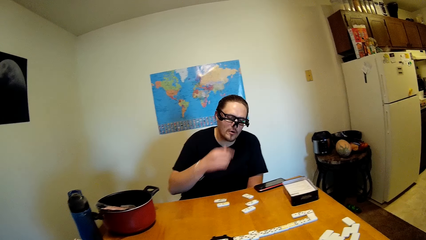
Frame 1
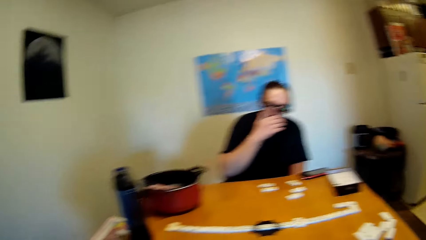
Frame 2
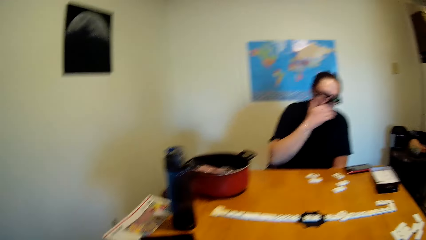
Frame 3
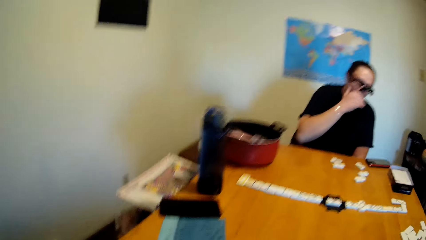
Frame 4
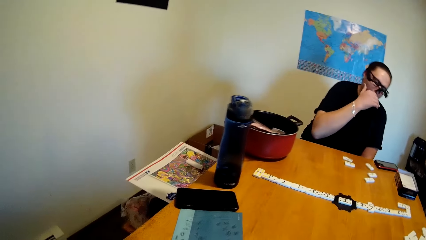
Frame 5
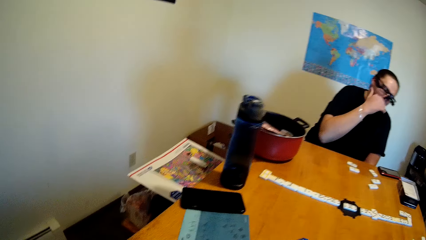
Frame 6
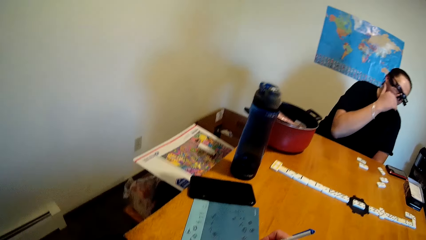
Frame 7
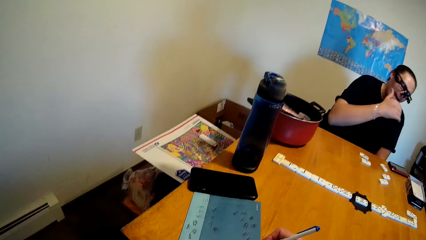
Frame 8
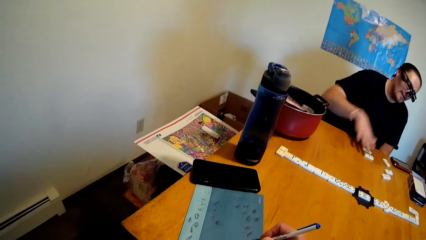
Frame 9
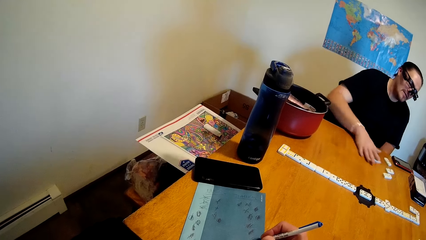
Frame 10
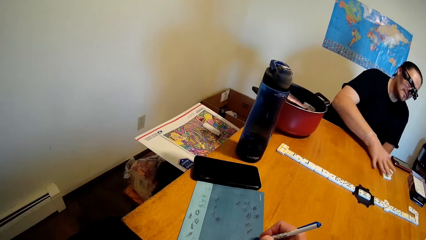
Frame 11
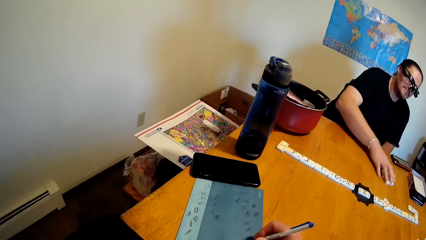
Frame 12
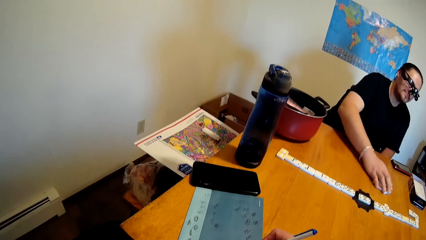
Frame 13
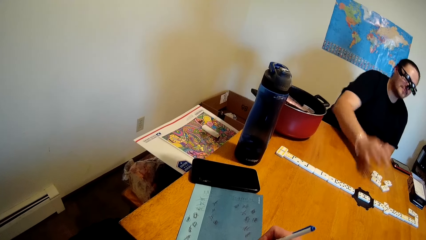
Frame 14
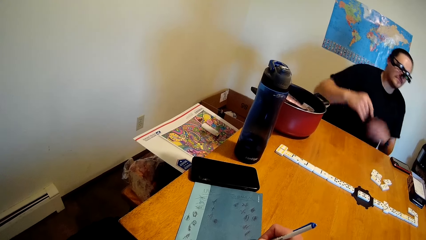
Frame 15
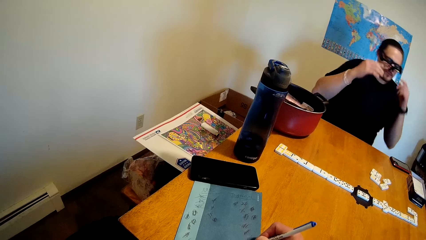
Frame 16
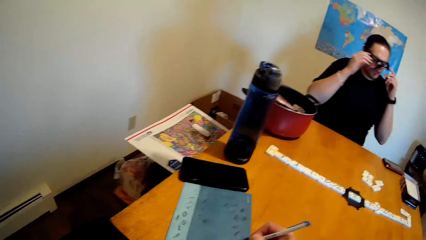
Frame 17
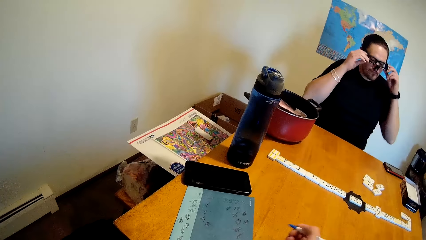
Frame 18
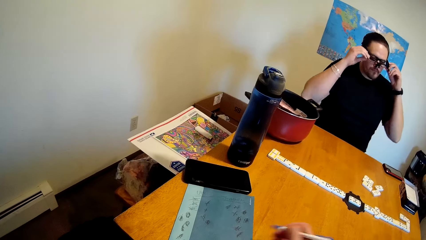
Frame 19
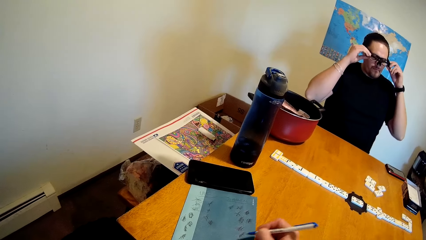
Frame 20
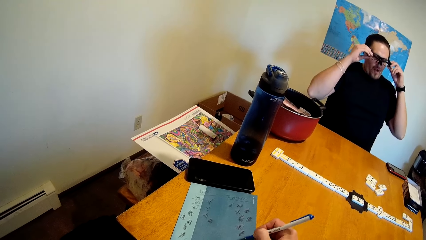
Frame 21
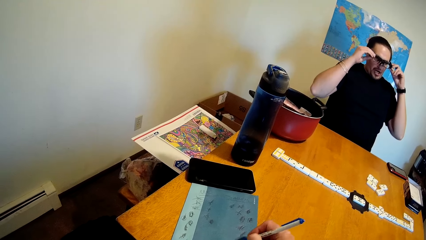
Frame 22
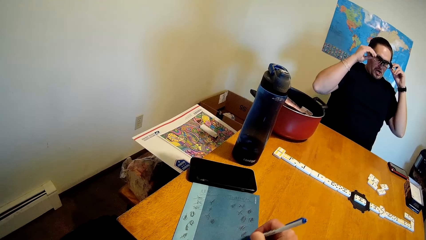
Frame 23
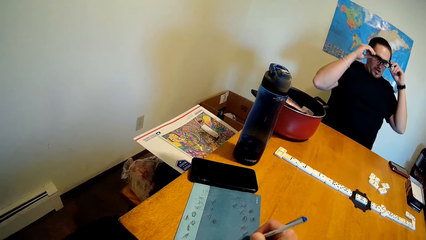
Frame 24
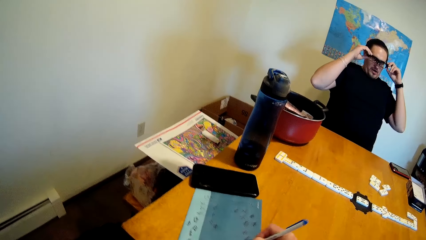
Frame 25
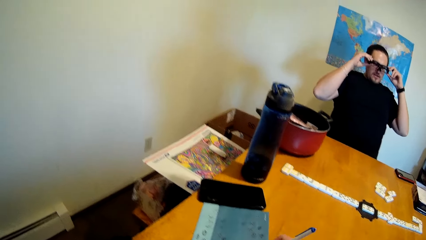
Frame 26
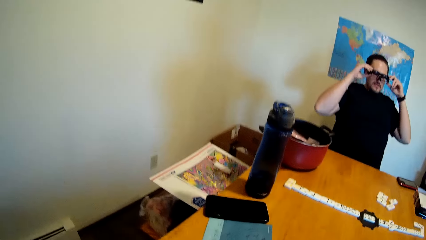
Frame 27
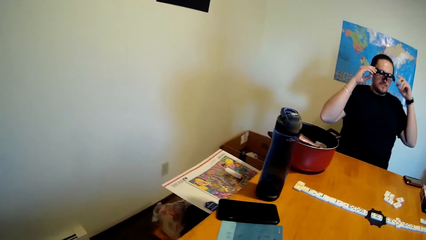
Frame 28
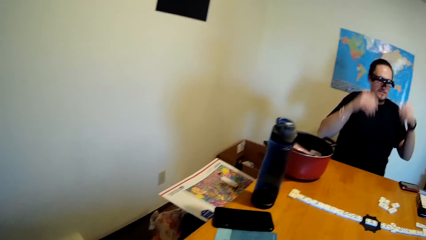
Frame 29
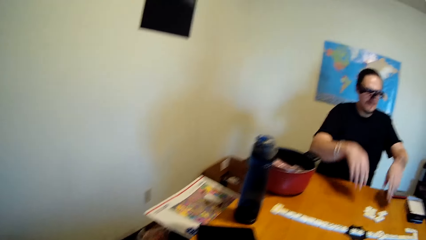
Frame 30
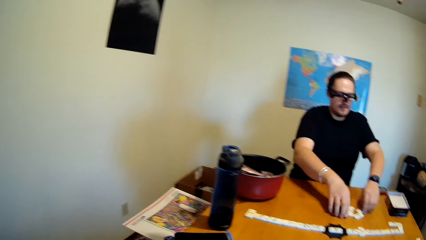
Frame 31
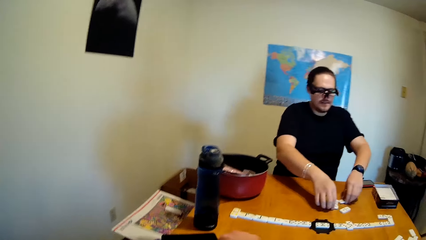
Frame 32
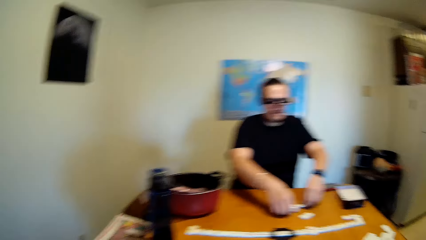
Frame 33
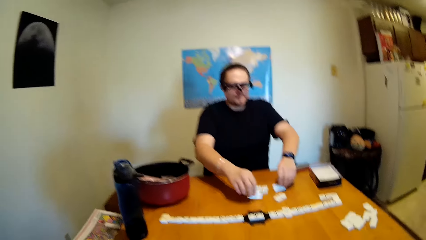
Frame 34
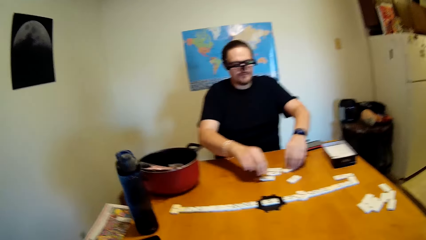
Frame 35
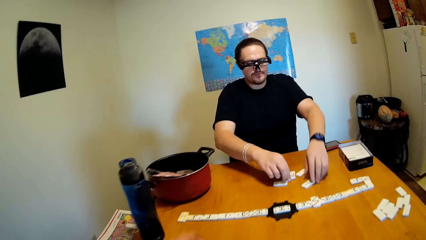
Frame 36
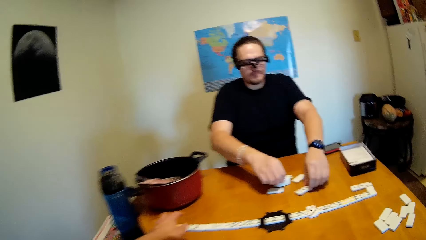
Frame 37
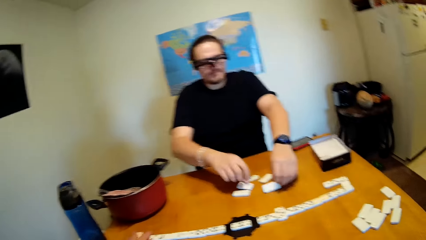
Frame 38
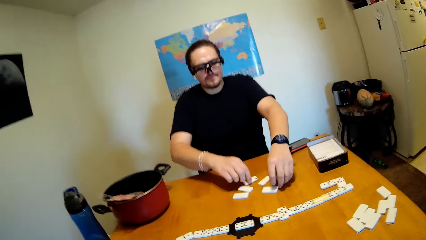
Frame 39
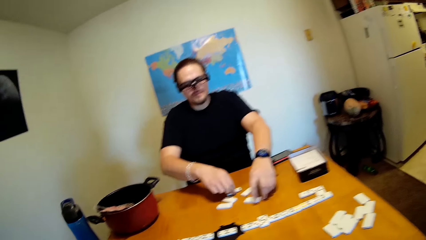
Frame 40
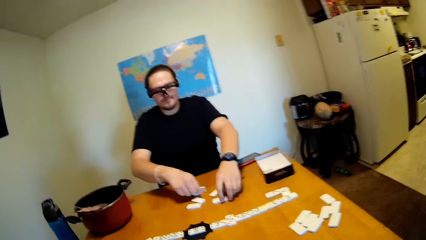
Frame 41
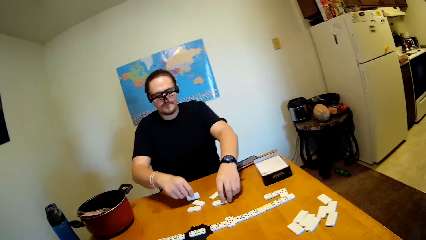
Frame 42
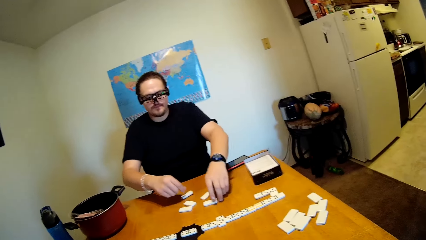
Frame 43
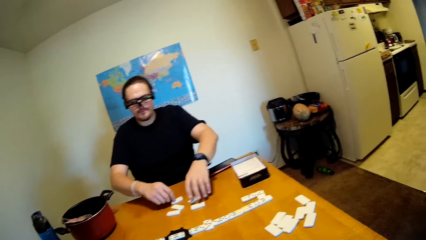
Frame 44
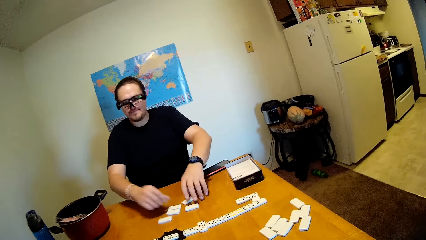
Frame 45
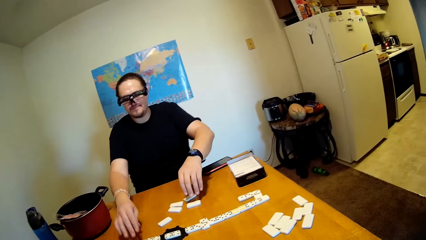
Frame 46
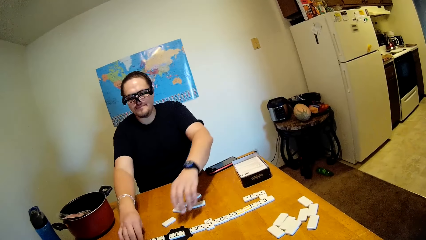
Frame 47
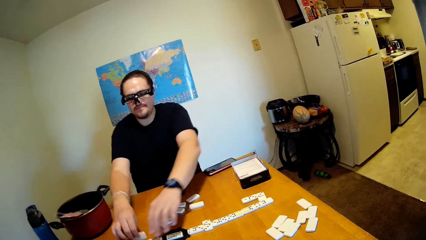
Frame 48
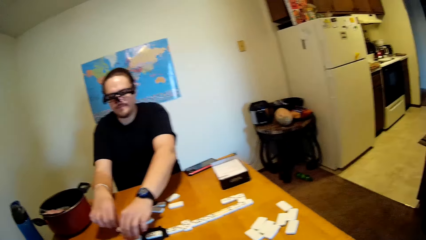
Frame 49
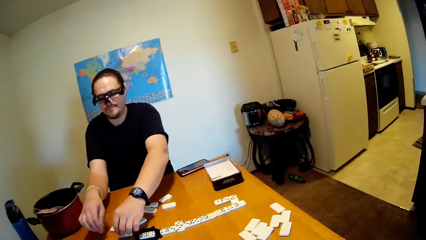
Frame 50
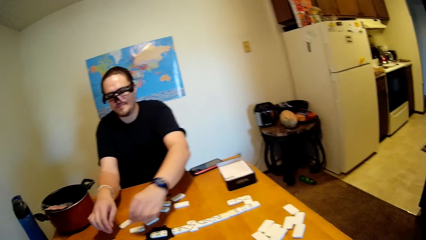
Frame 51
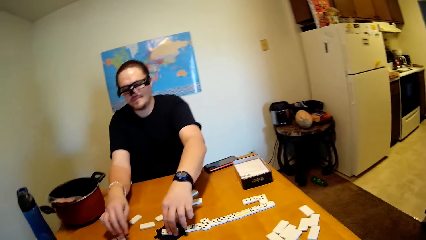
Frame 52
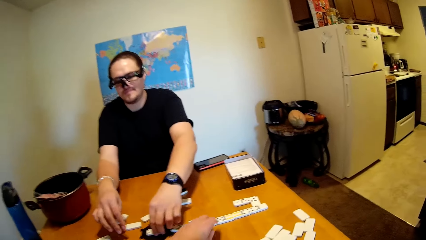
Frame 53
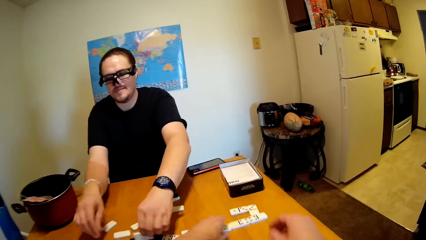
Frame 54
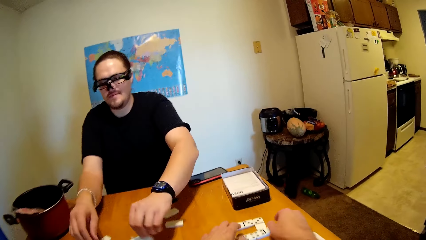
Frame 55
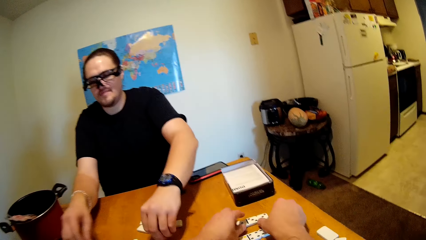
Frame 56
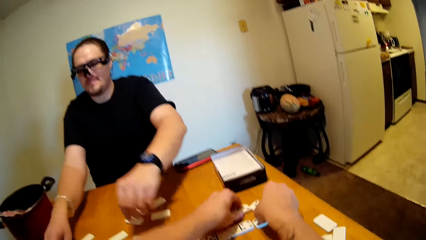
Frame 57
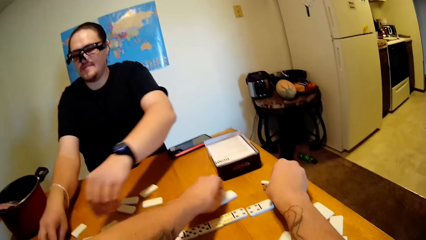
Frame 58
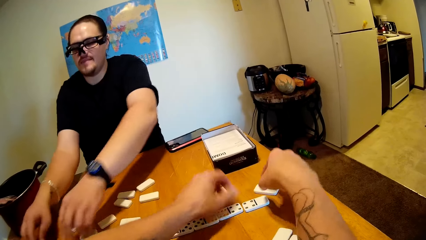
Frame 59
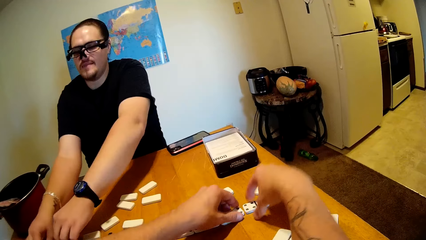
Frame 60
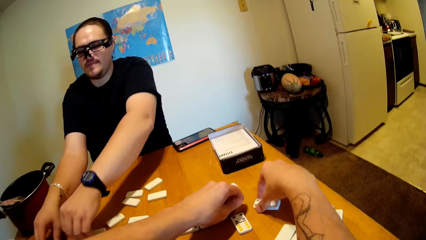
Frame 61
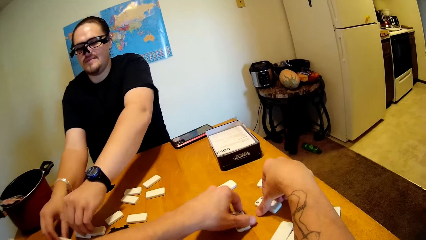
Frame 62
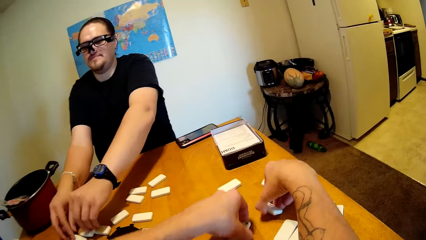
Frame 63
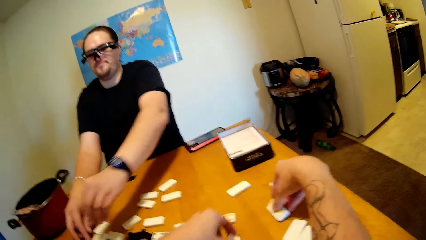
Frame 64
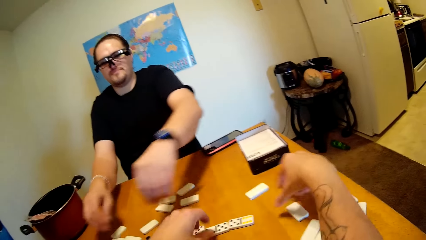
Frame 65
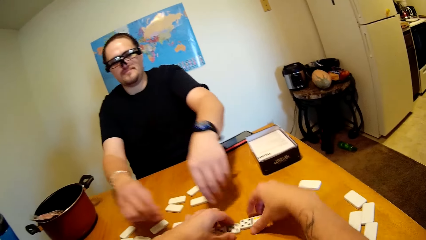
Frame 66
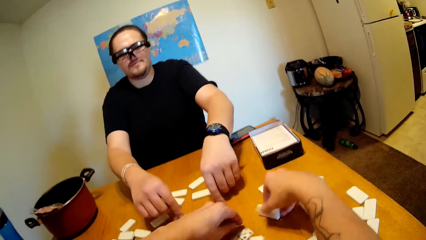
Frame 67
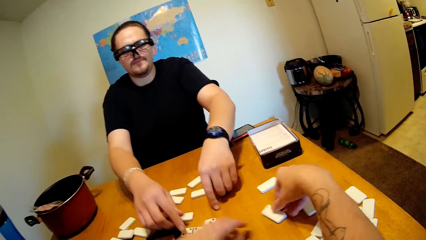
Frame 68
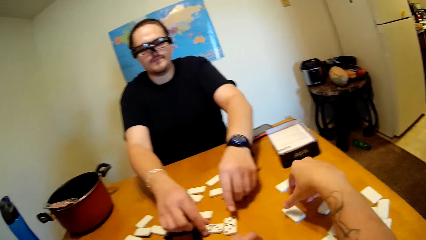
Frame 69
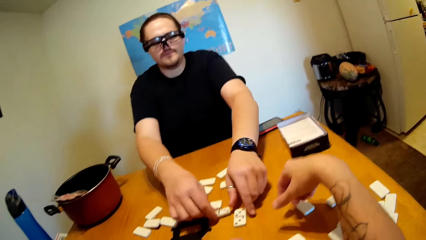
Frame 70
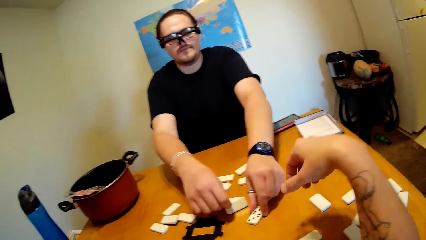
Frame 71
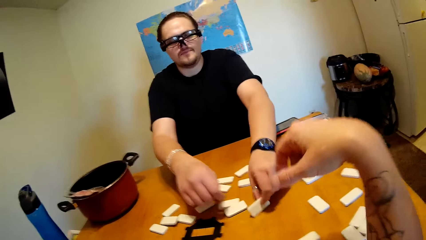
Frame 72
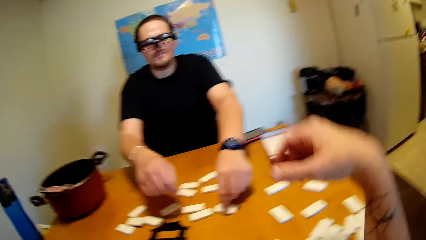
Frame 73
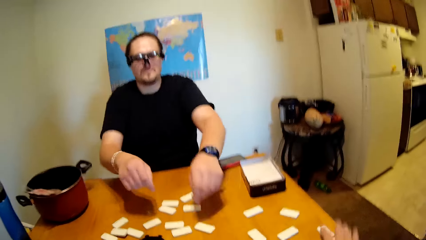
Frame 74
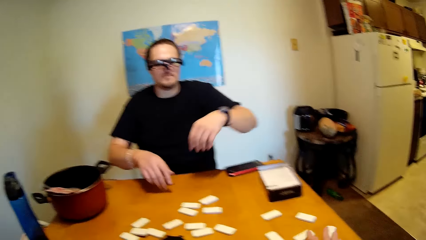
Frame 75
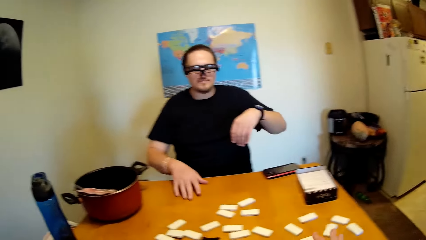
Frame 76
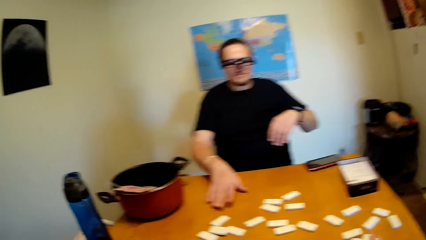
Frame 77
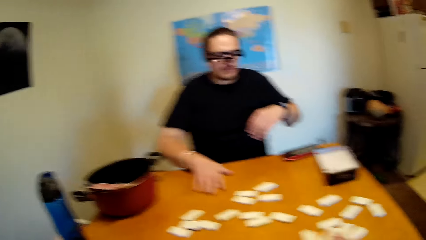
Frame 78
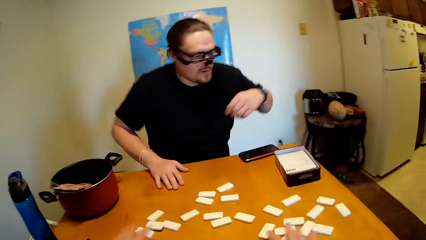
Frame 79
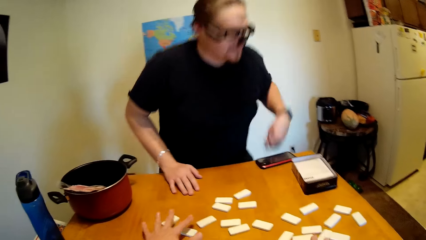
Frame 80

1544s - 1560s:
A man touches the face. He sways a hand. The camera wearer writes in a book. The man pushes the dominoes on the desk. He swings both hands. He touches the shades. He holds the spectacles. He swings both hands. He arranges dices on a table. He turns the dominoes on the desk. The camera wearer arranges the dices on the table. They turn the dominoes on the desk. The man swings both hands.
